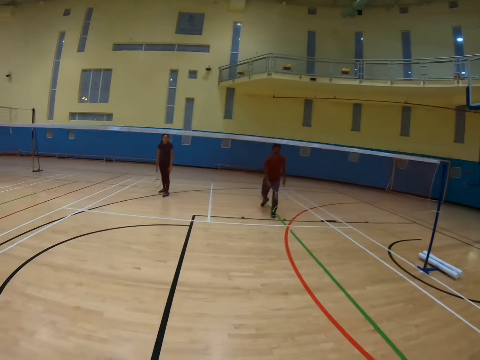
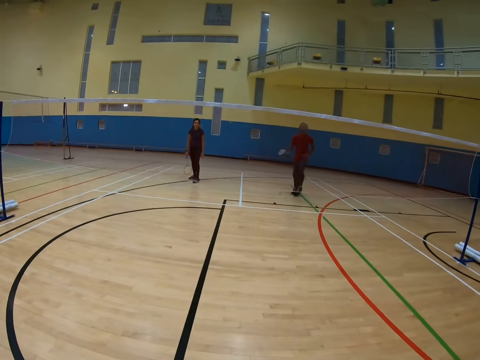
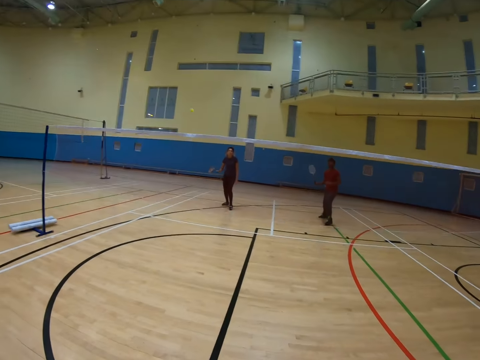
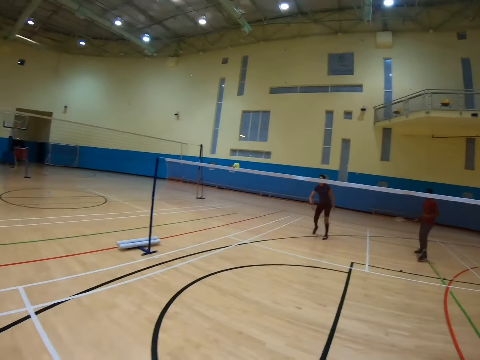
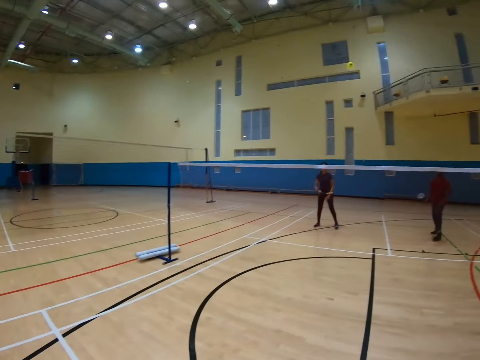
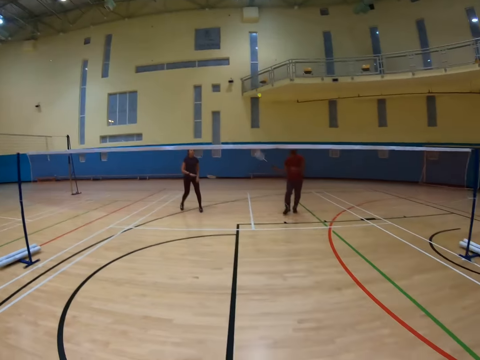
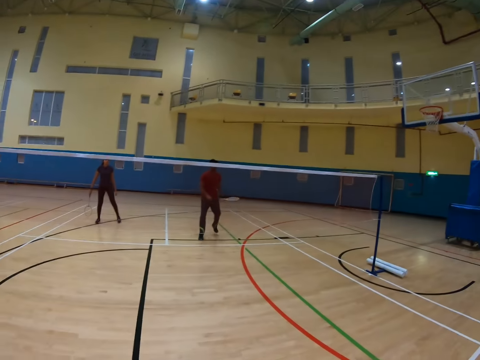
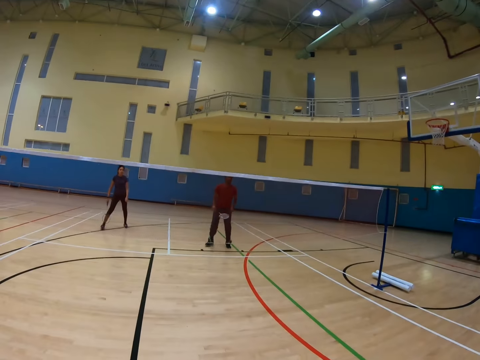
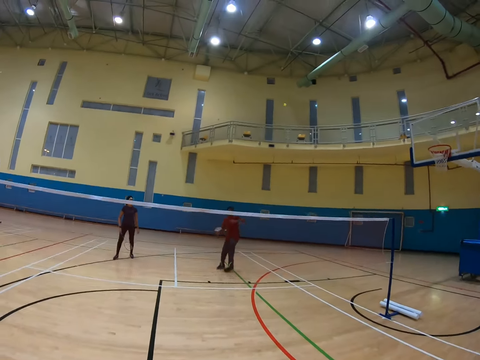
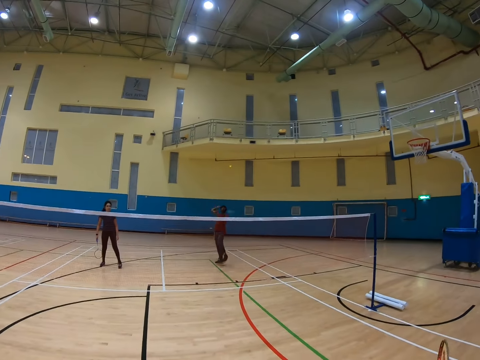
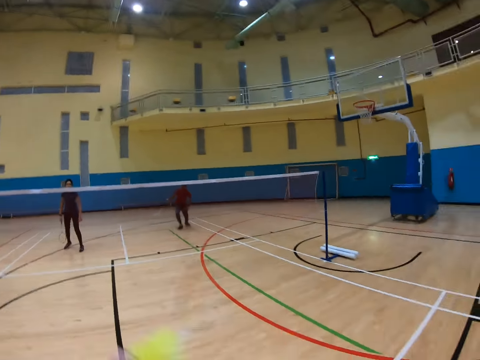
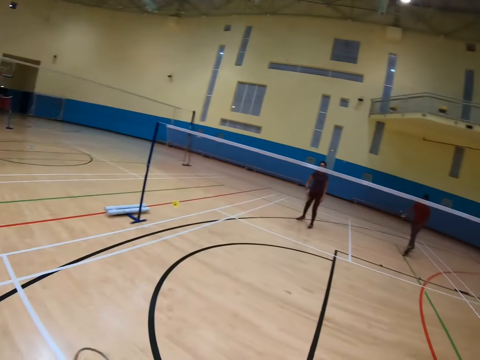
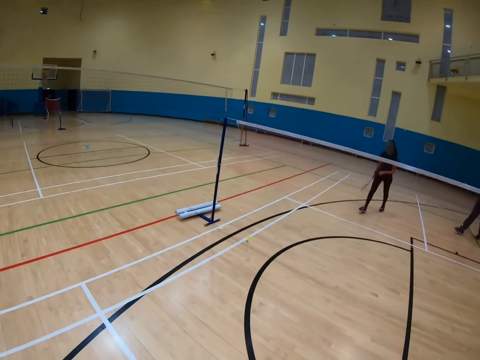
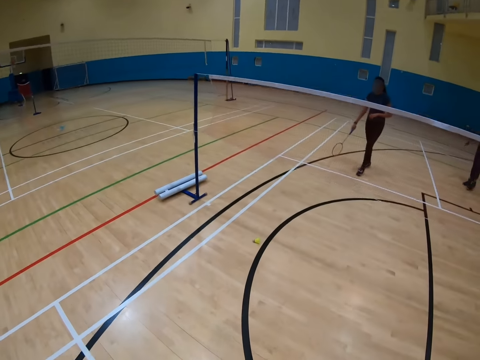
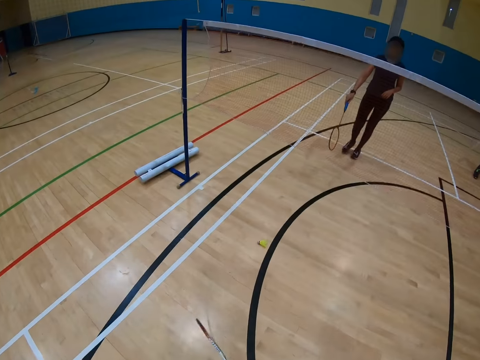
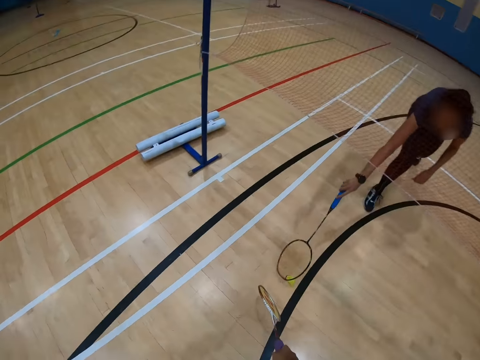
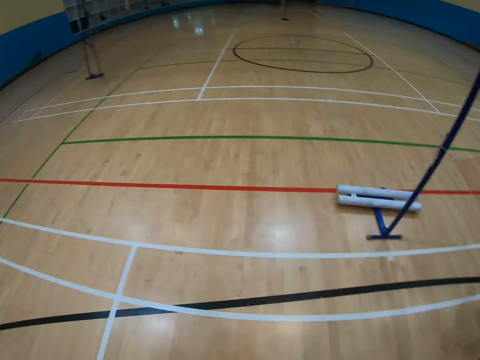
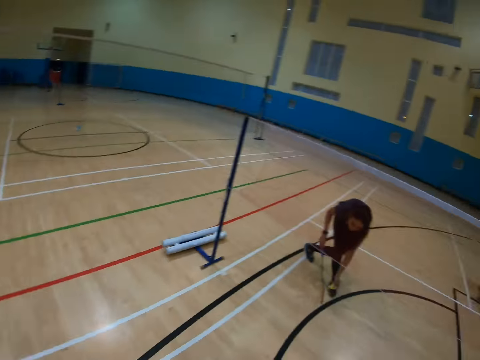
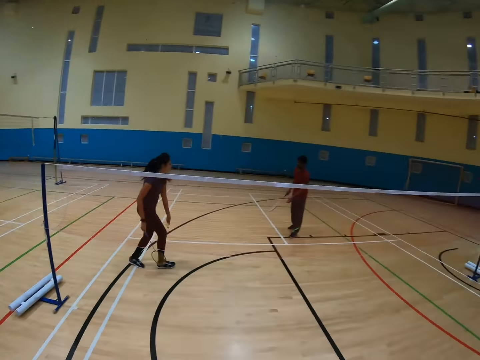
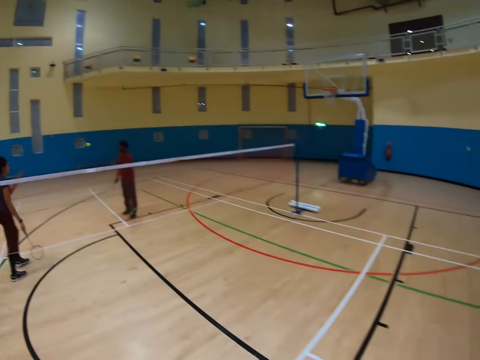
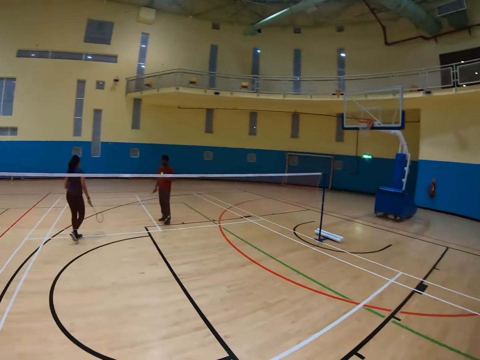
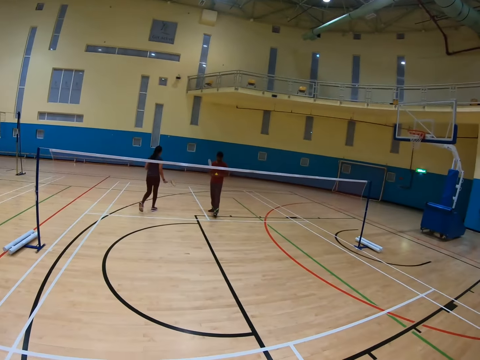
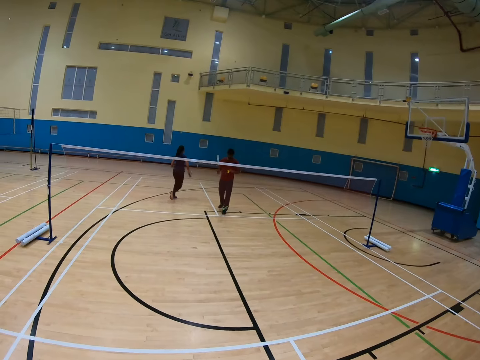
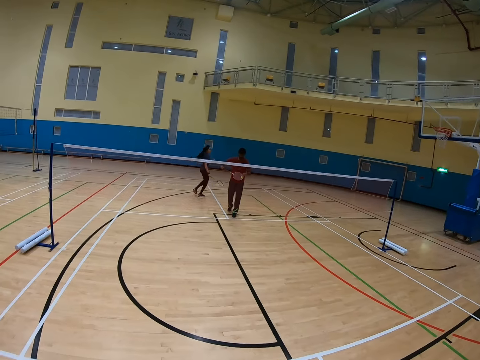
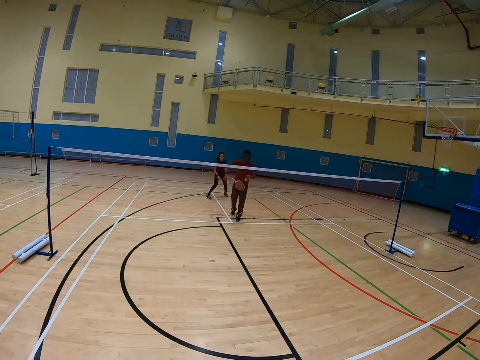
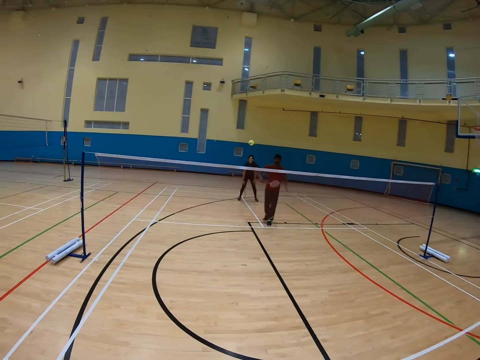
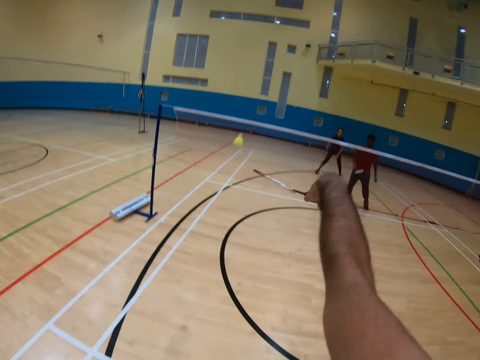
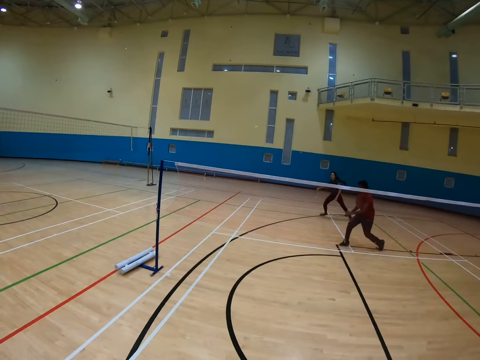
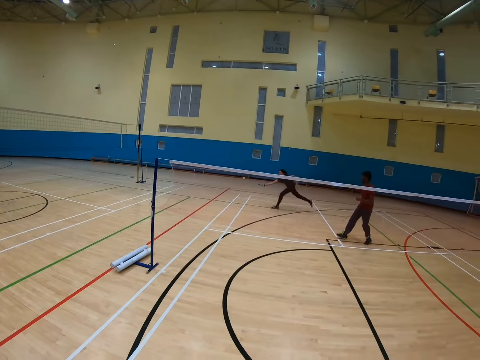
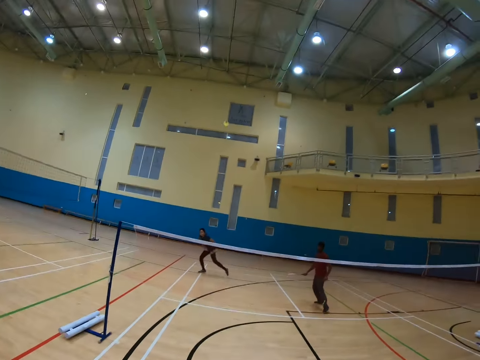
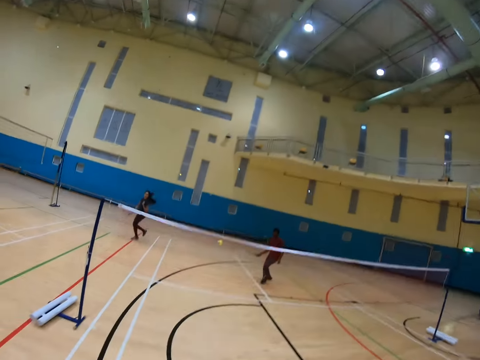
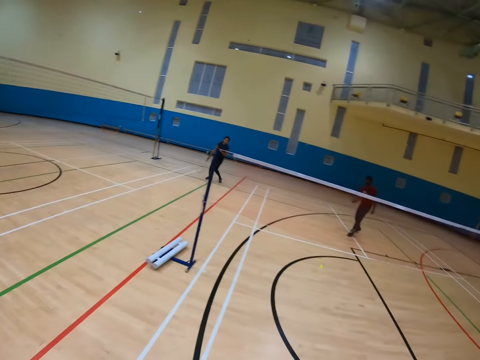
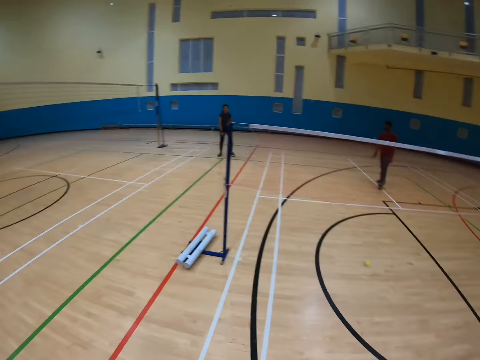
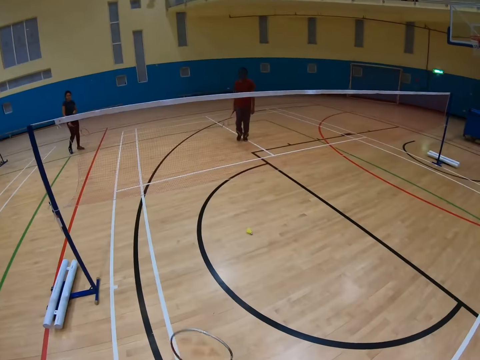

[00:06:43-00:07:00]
A woman pulls the shuttle with the racket. The camera wearer plays badminton with a man, another man and the woman.

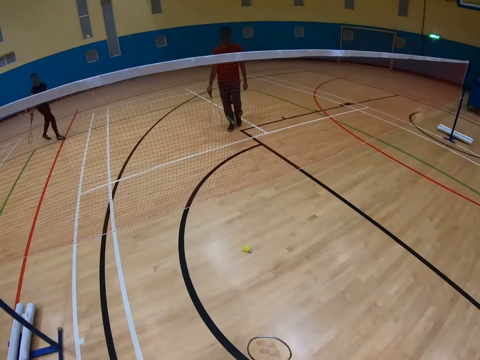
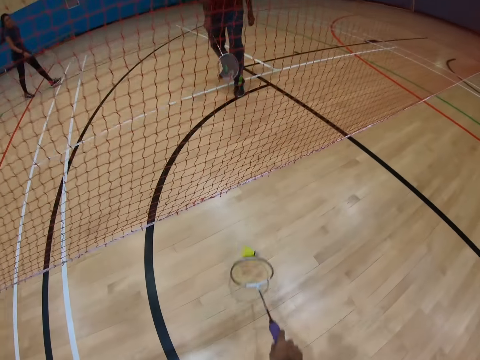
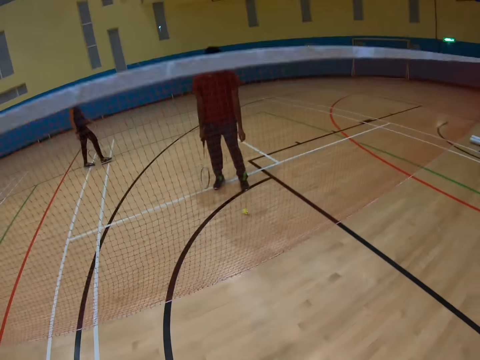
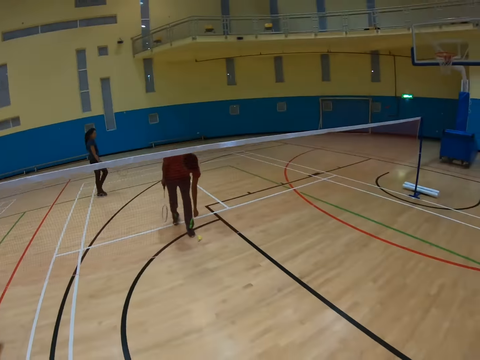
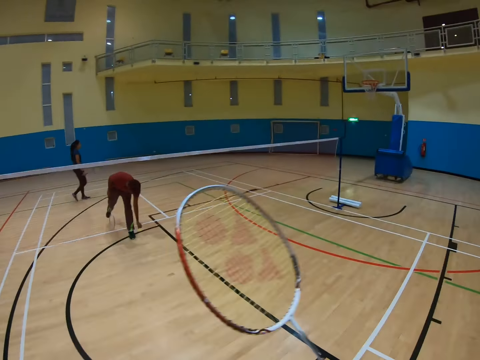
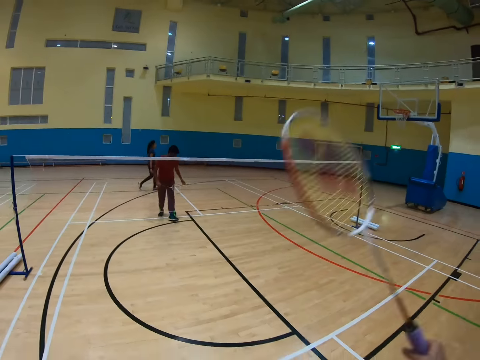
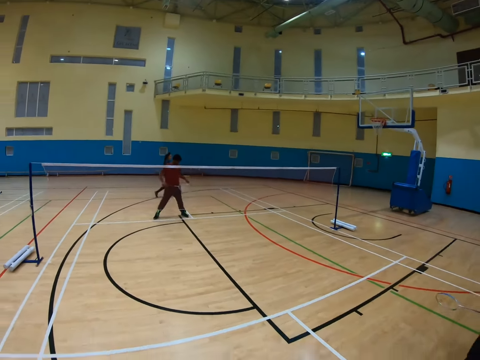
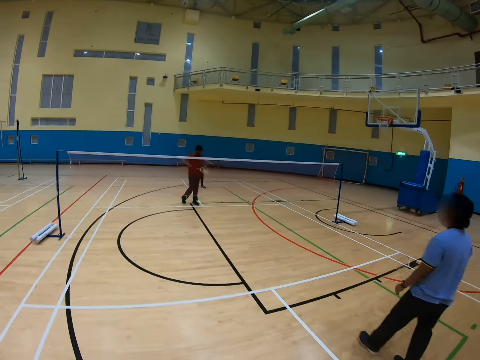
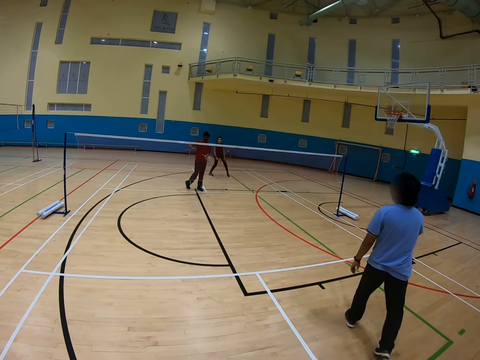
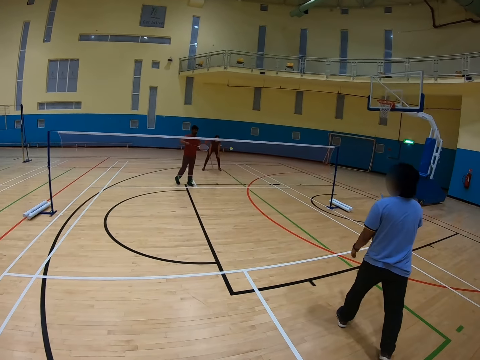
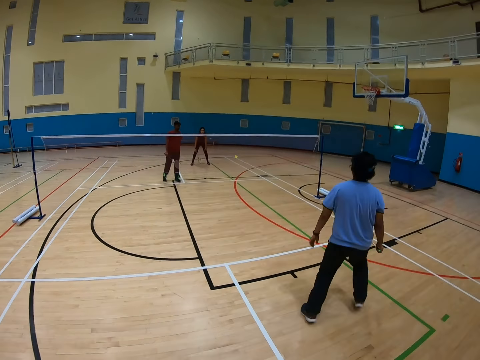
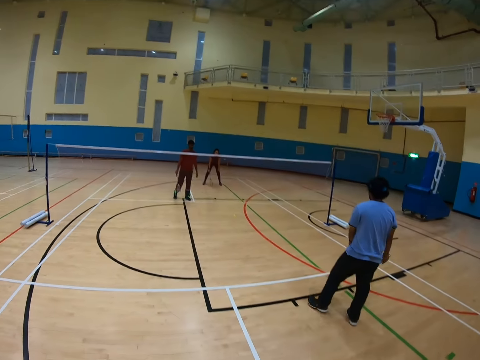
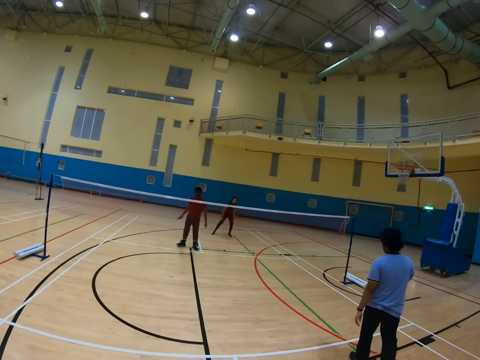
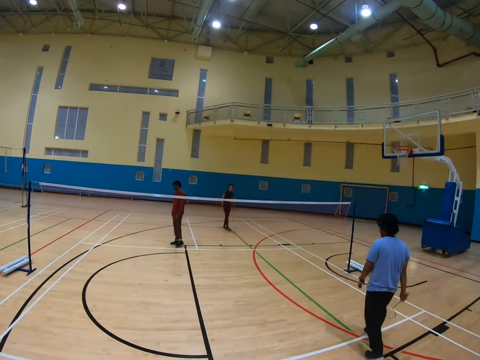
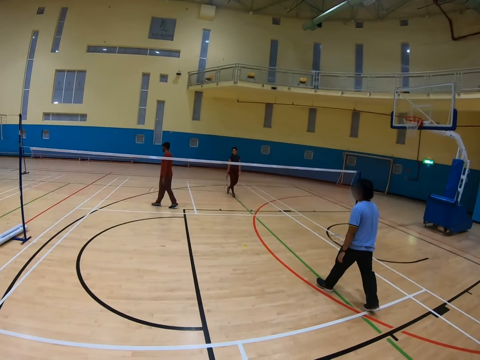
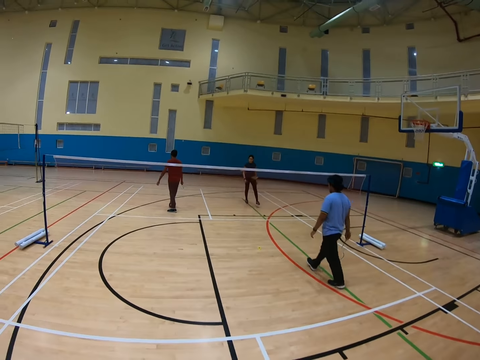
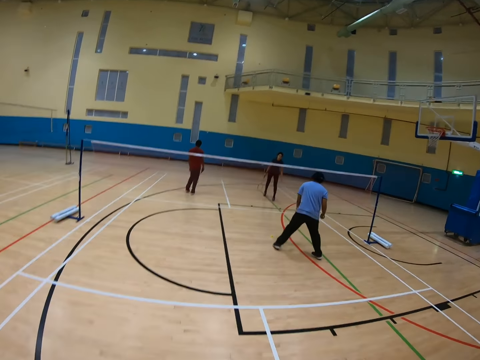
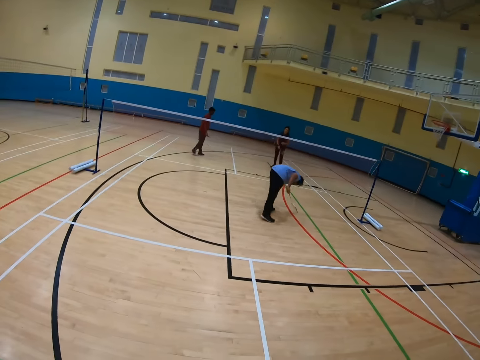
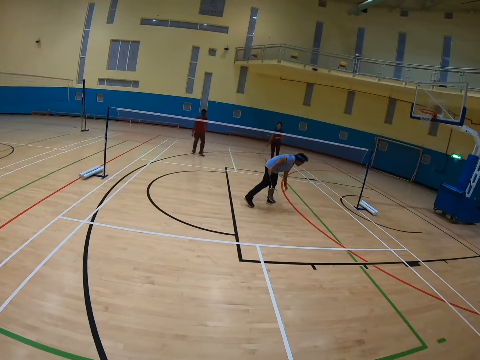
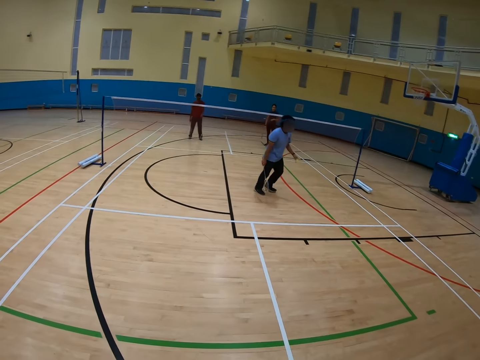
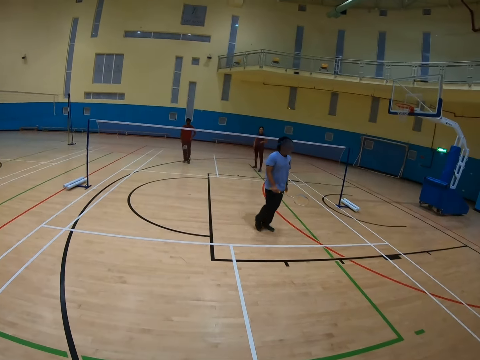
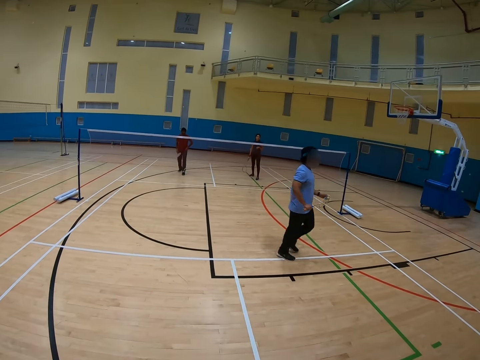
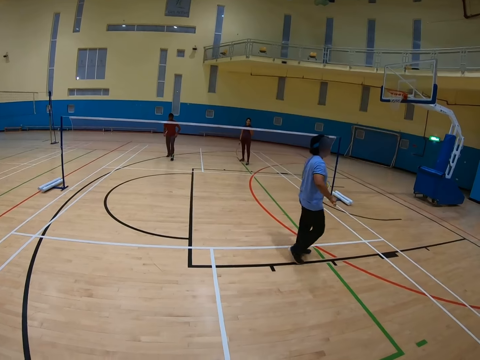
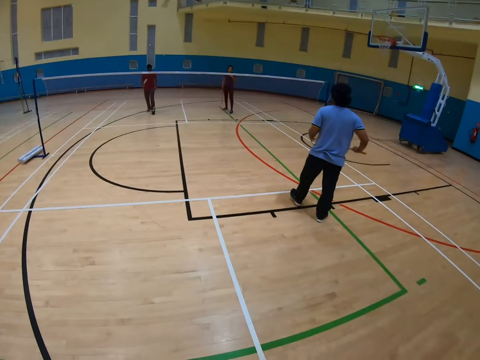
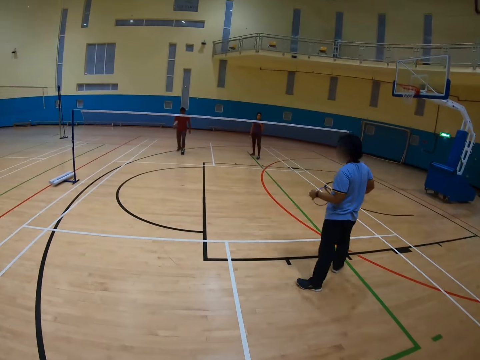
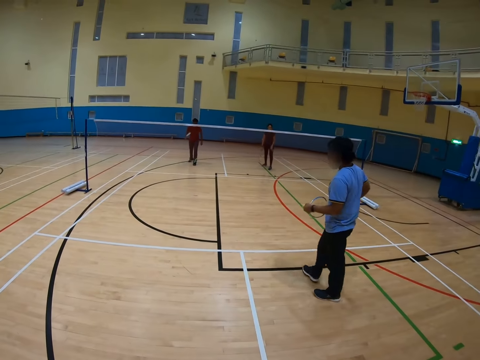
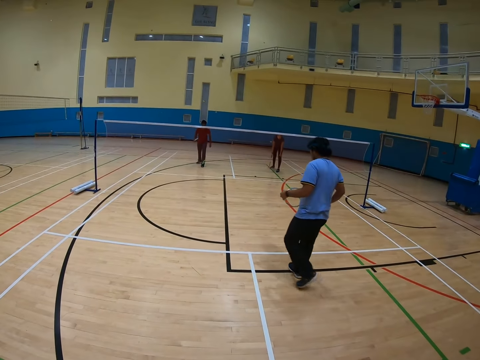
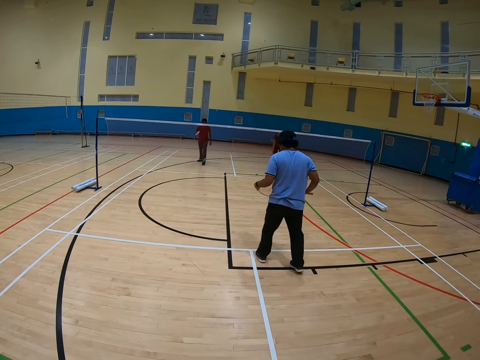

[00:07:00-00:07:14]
A man collects the shuttle.
